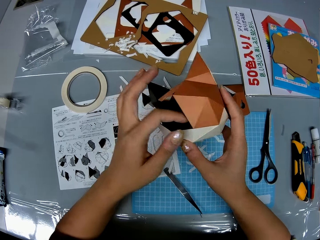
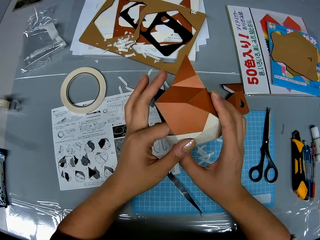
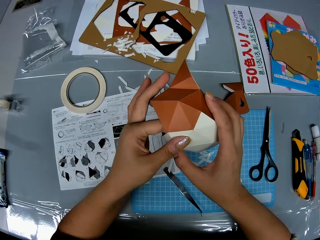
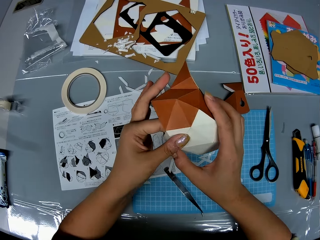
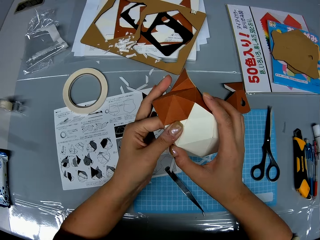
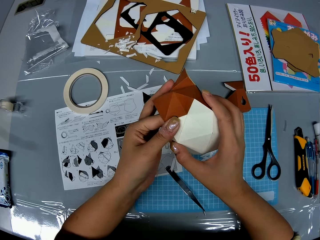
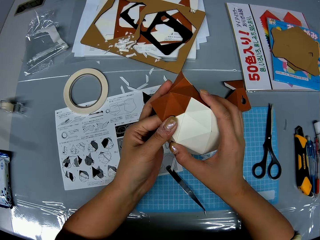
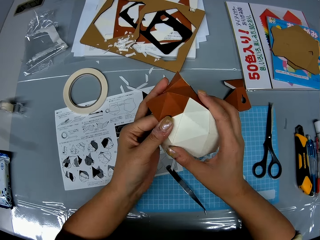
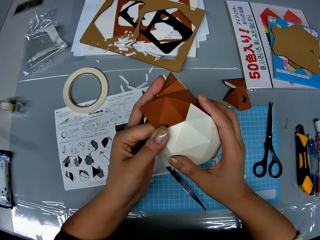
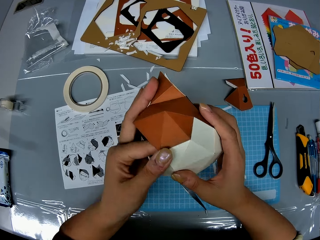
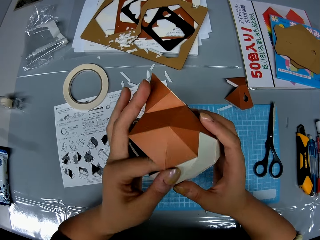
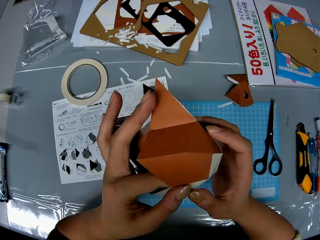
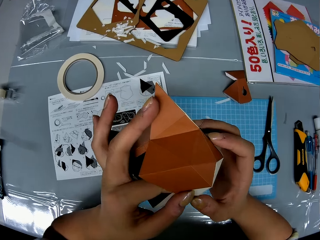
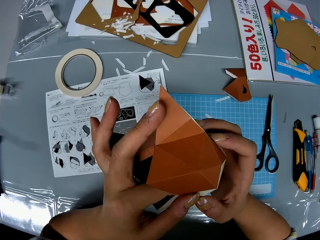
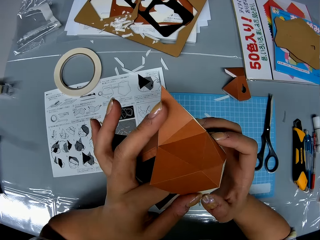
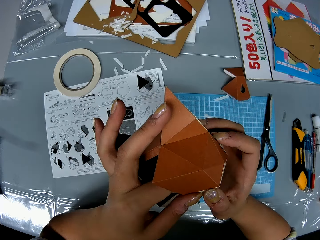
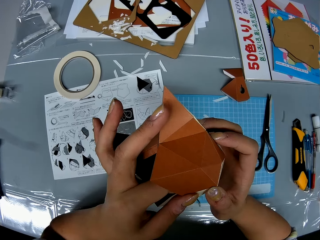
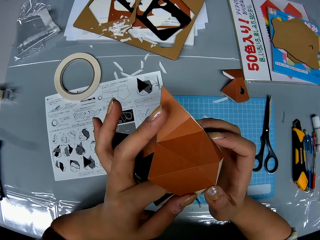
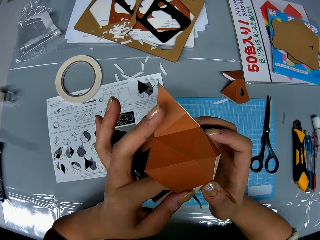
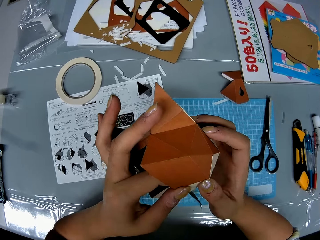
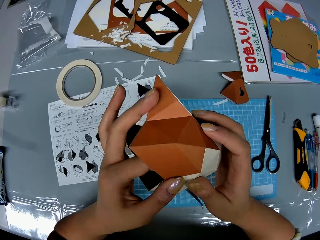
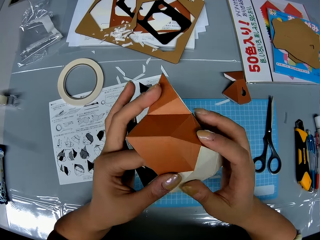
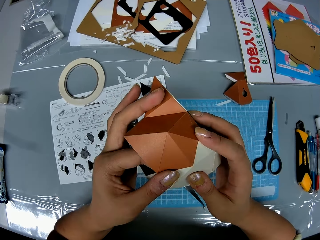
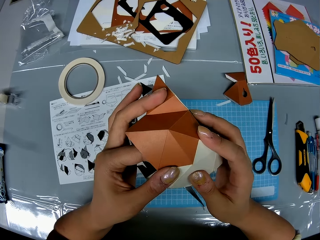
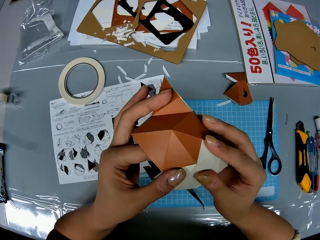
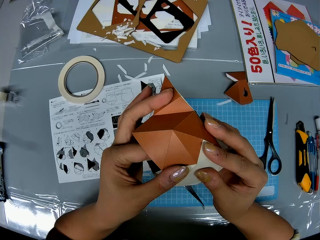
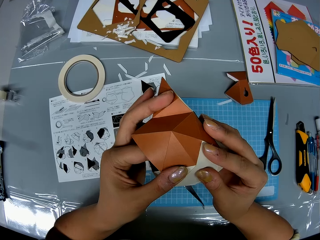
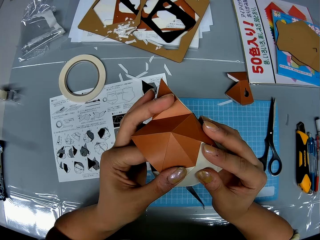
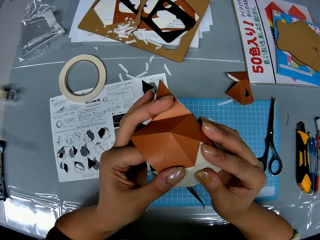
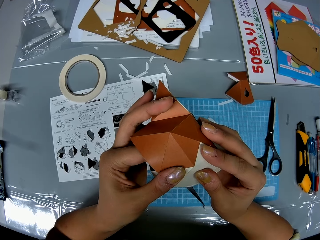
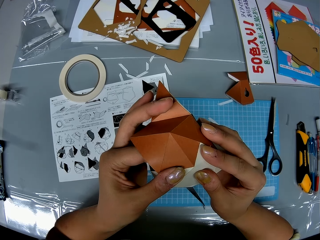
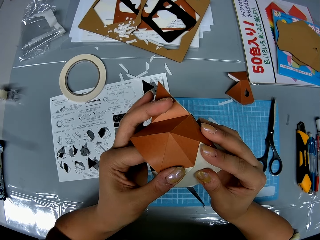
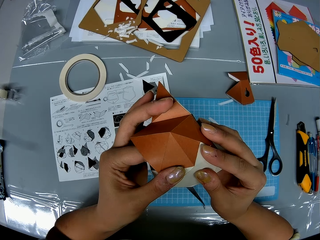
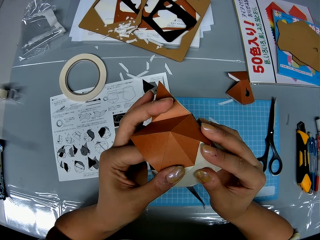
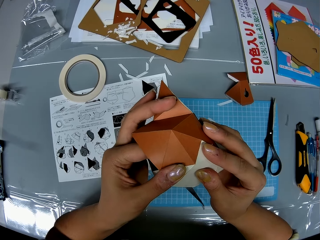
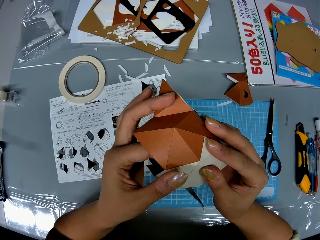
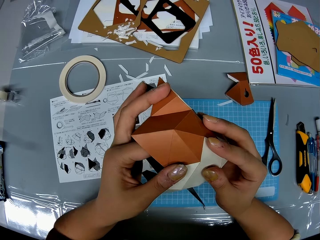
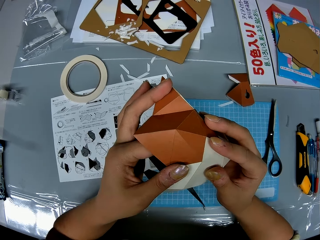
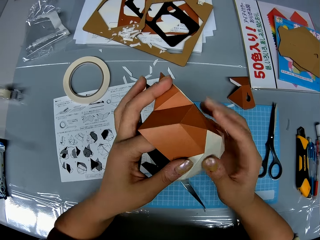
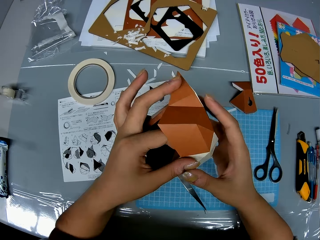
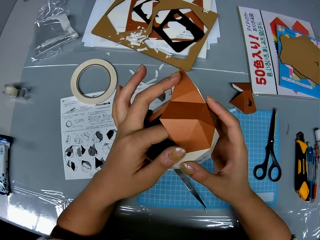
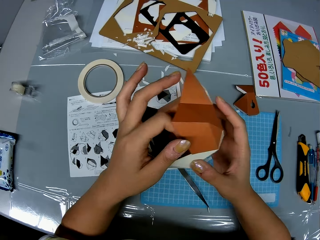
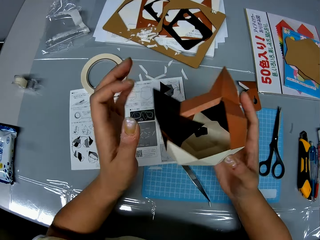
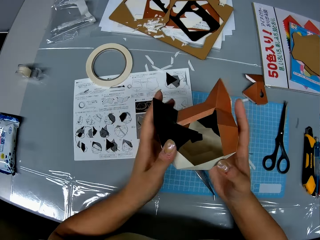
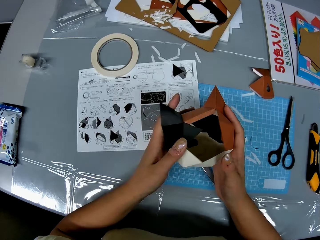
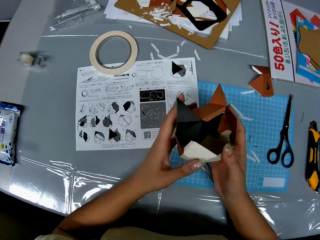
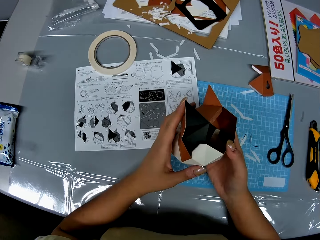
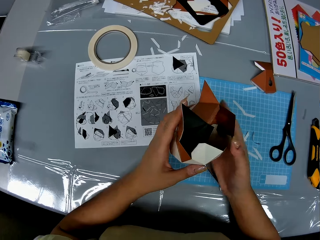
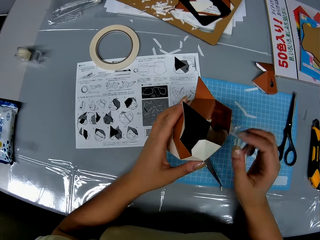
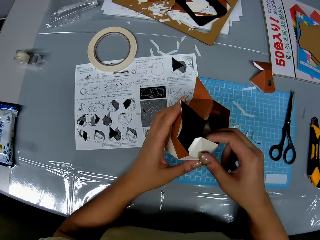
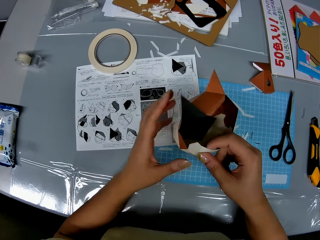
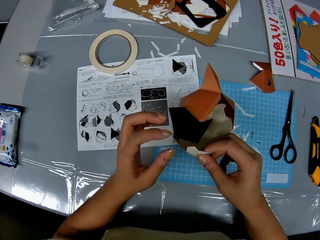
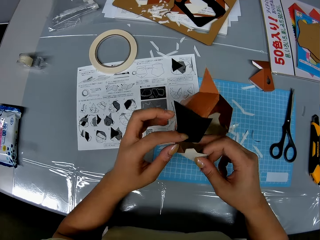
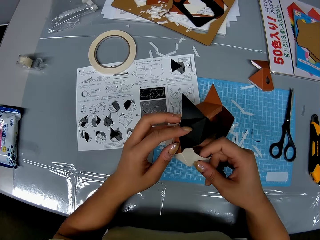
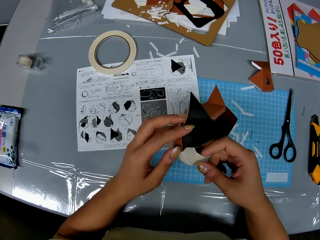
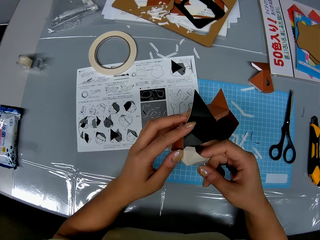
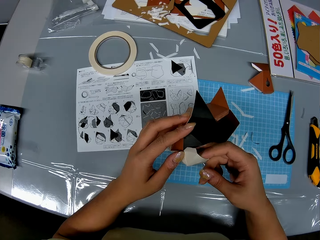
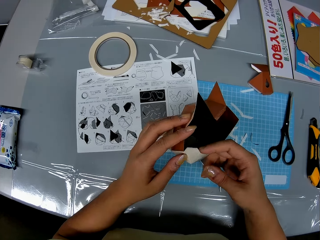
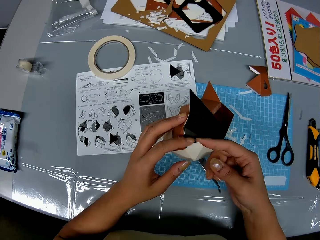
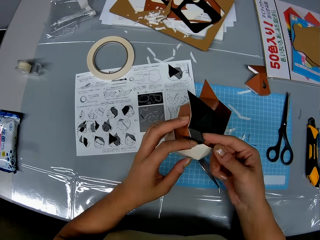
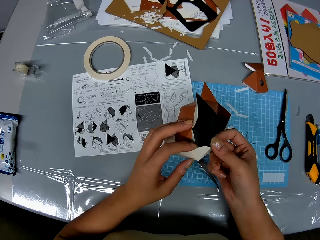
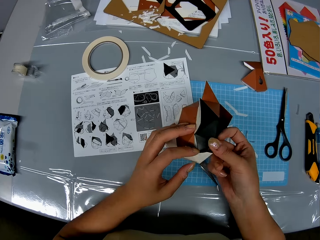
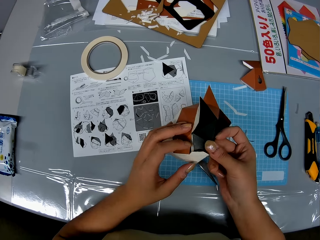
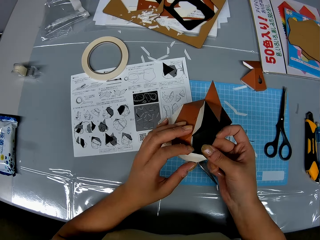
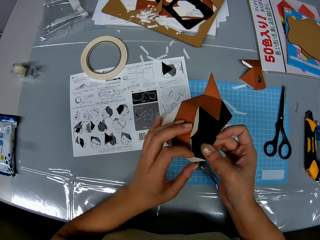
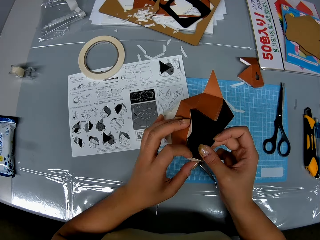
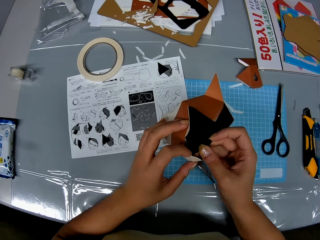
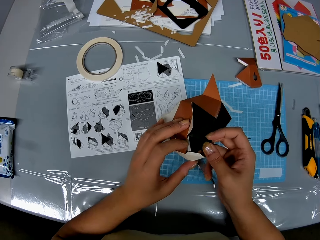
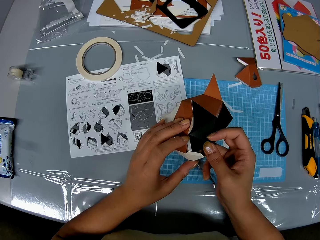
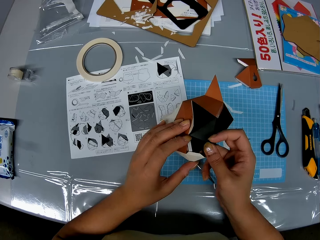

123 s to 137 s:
The camera wearer holds the model.

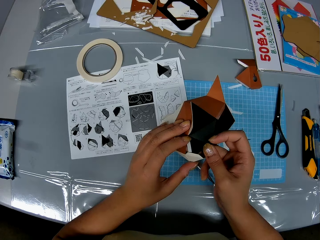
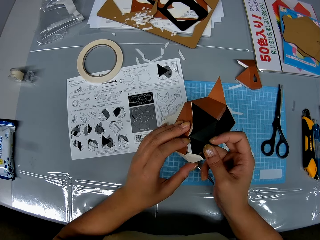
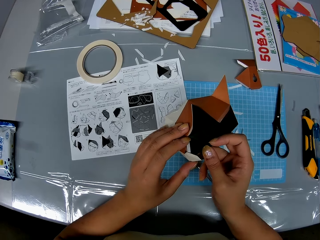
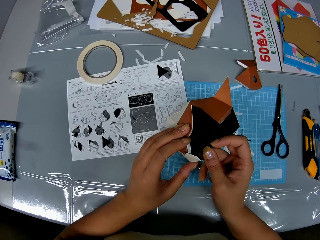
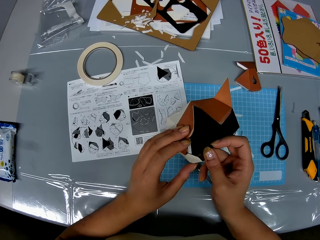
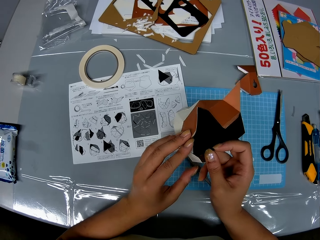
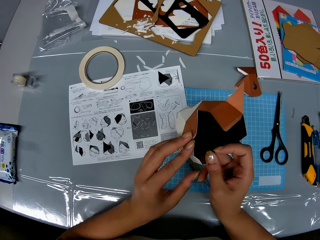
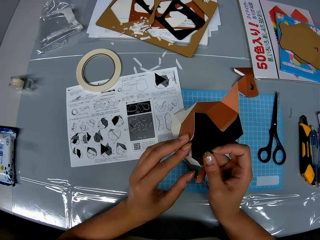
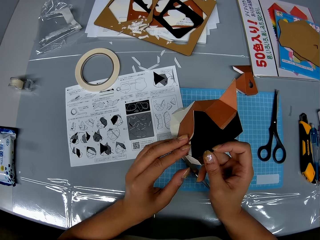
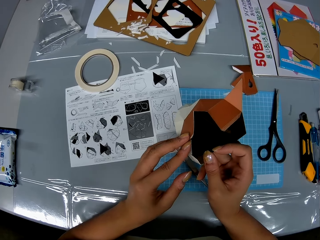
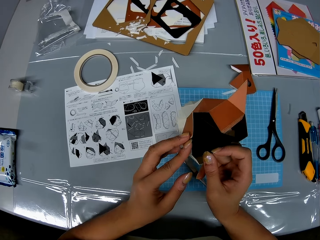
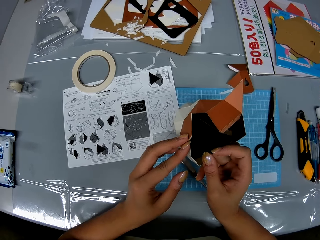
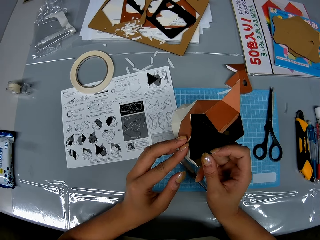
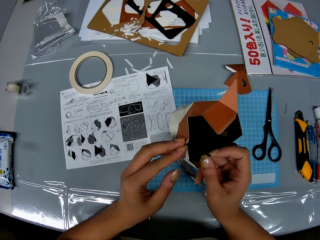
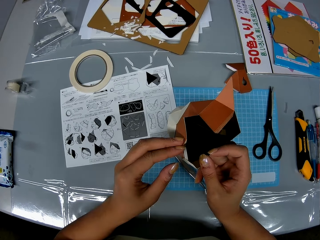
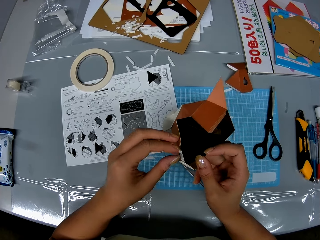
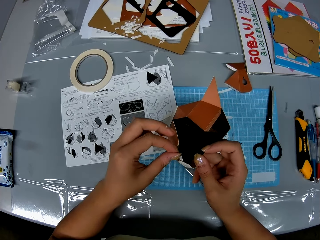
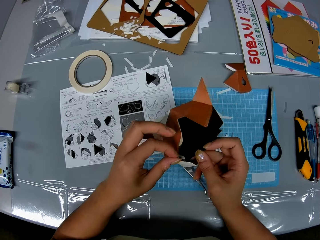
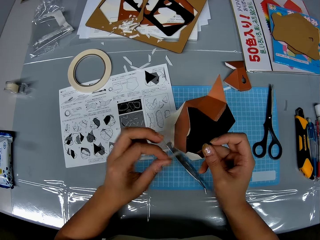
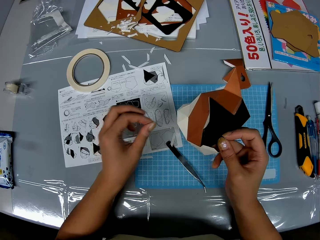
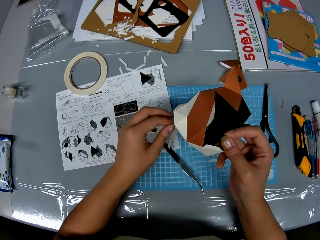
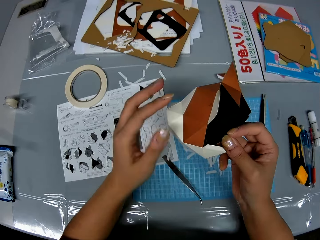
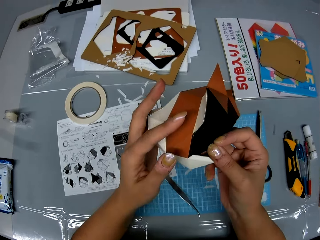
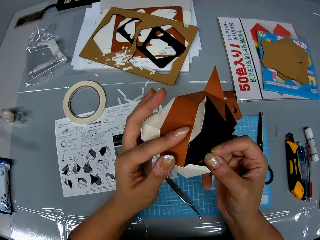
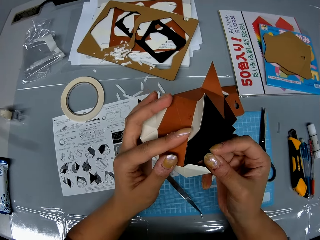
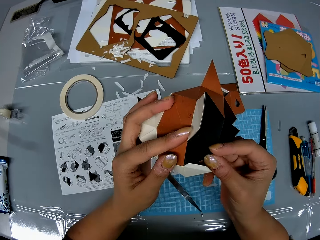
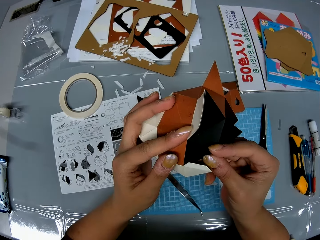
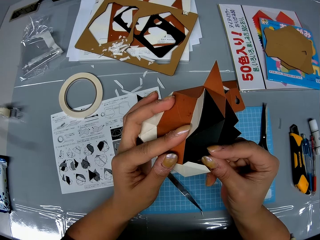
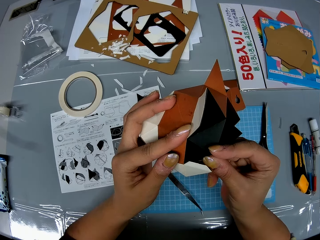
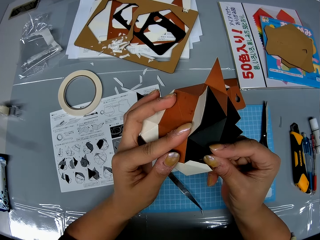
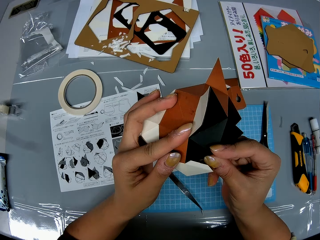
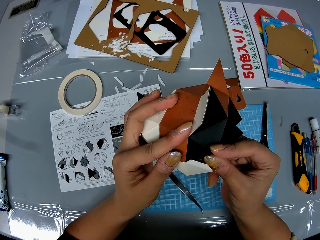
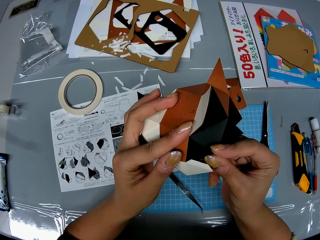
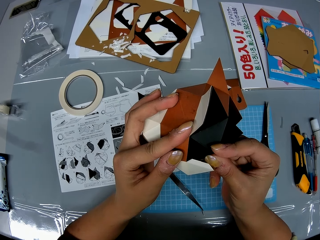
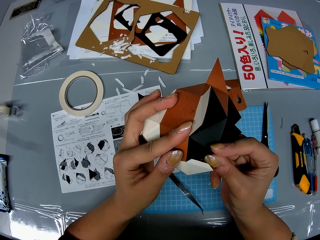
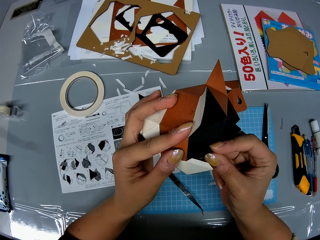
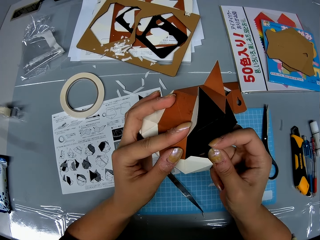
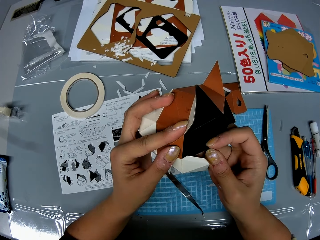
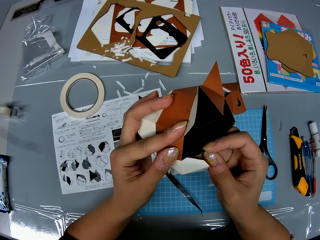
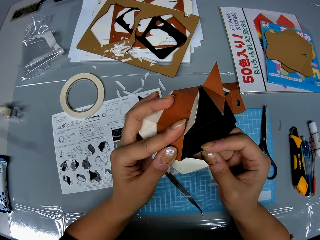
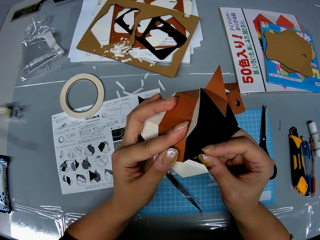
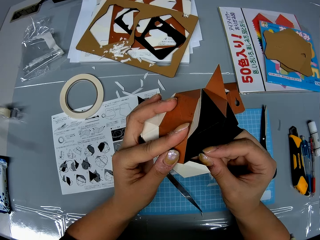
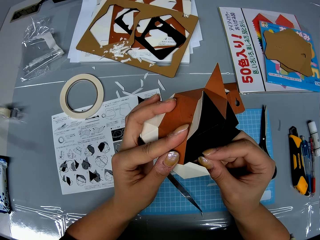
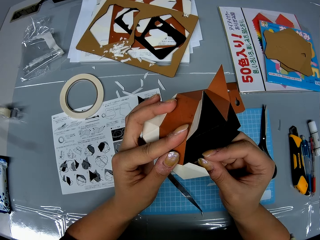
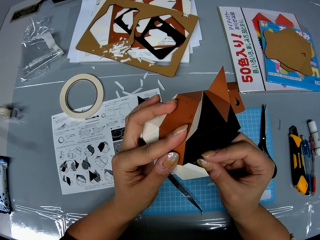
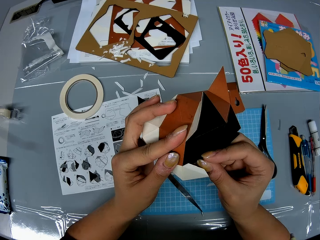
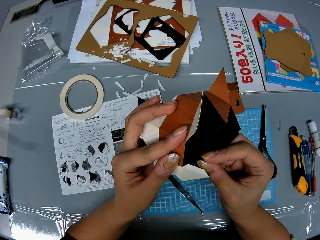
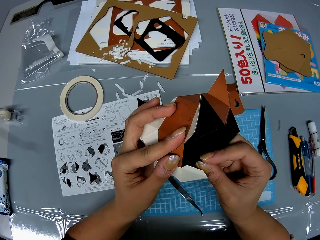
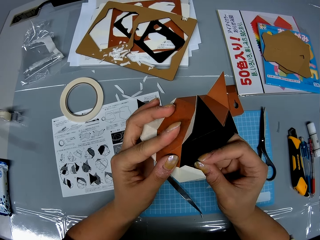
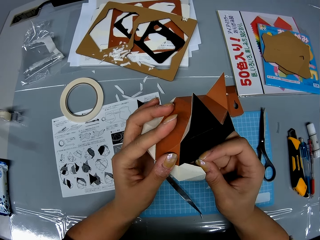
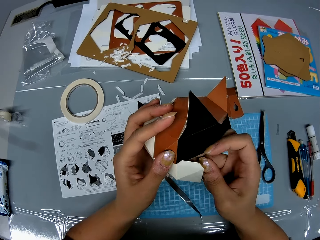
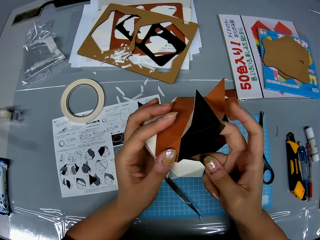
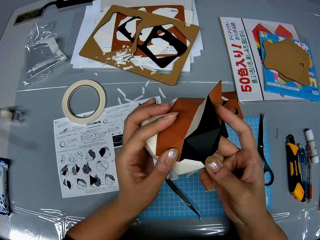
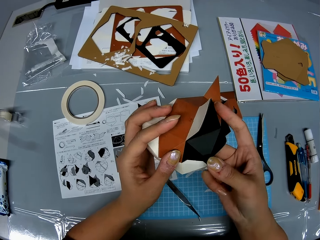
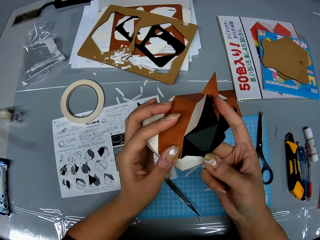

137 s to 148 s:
The camera wearer removes another double sided tape on the piece of paper. They put the double sided tape from the paper craft on the table. They fit the model piece on the model.
